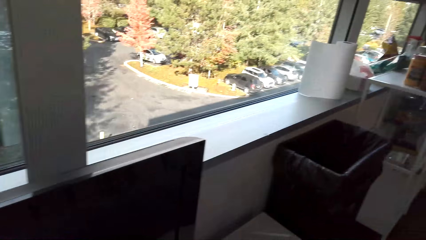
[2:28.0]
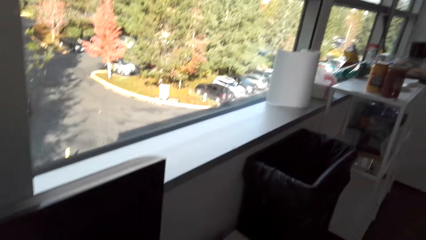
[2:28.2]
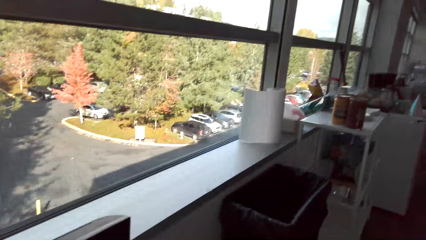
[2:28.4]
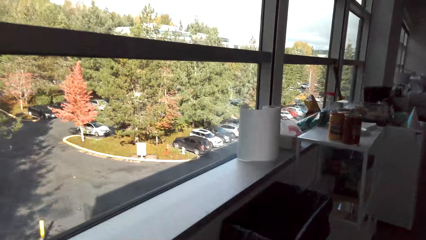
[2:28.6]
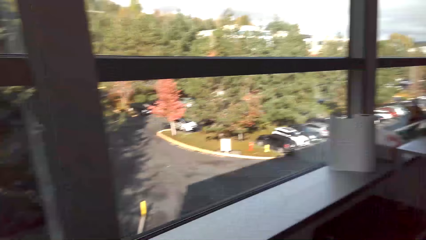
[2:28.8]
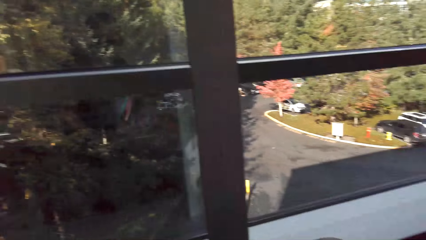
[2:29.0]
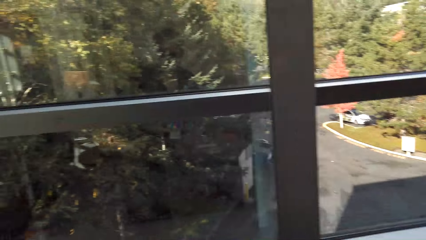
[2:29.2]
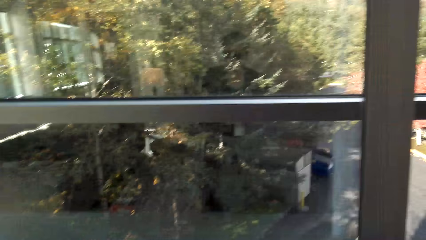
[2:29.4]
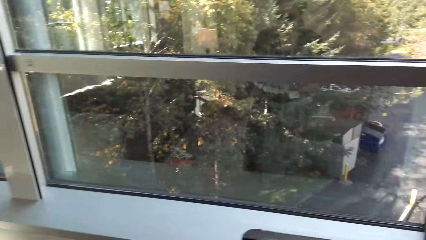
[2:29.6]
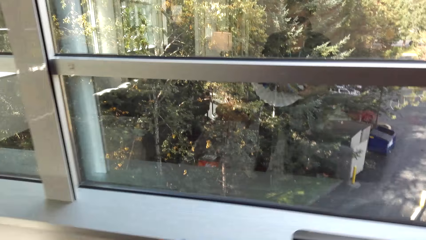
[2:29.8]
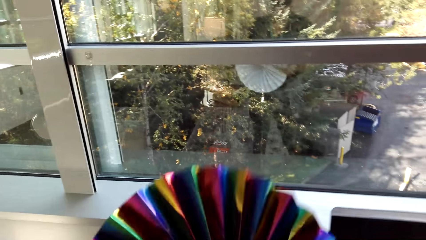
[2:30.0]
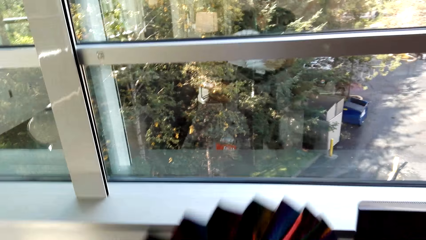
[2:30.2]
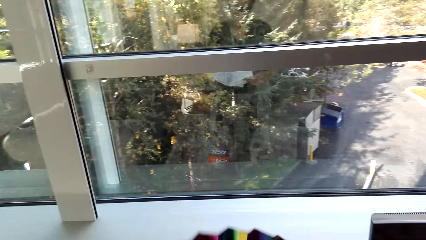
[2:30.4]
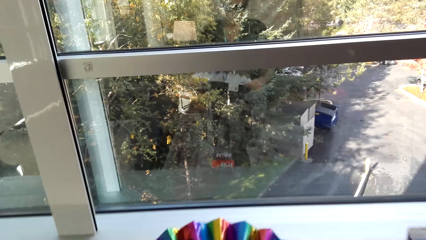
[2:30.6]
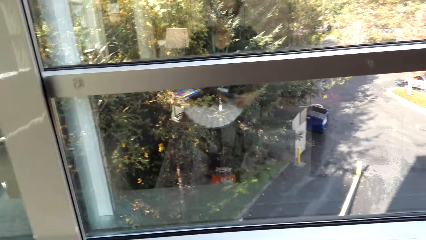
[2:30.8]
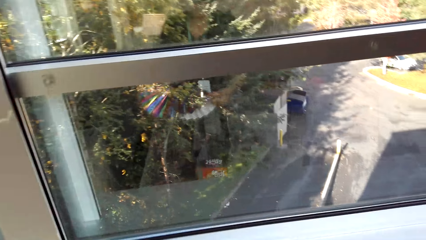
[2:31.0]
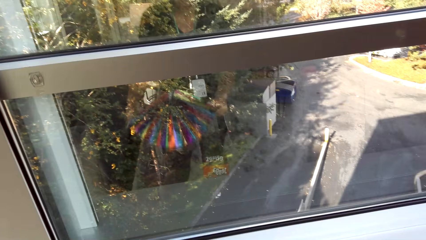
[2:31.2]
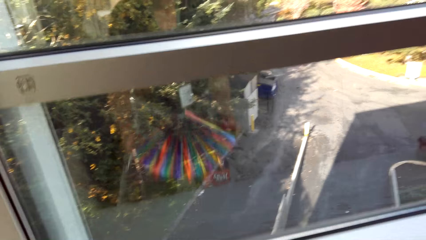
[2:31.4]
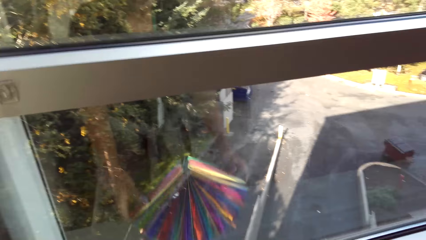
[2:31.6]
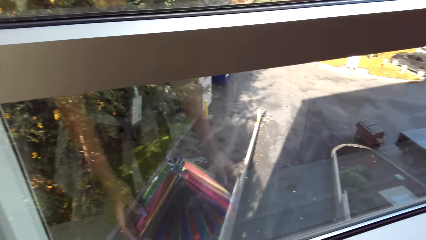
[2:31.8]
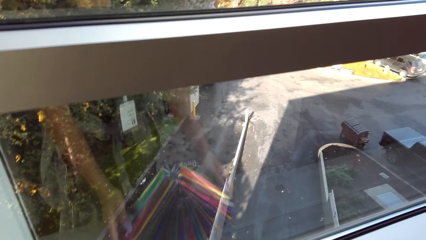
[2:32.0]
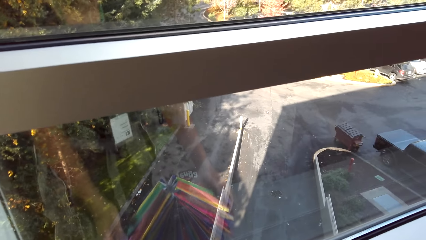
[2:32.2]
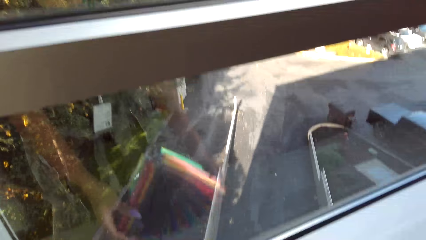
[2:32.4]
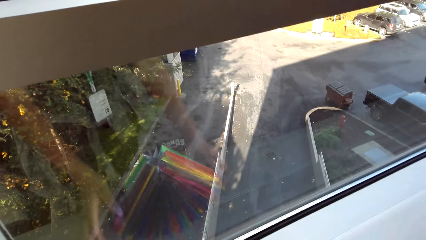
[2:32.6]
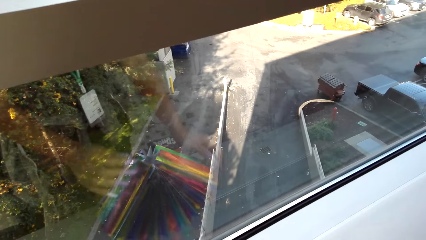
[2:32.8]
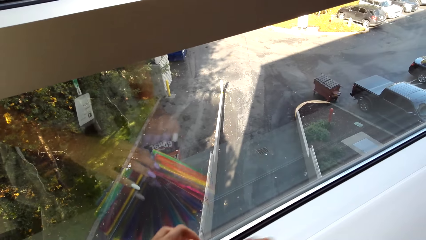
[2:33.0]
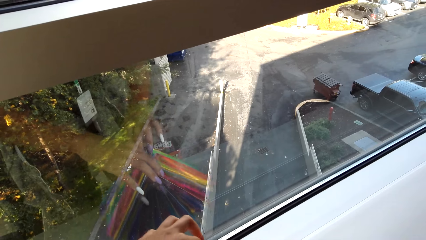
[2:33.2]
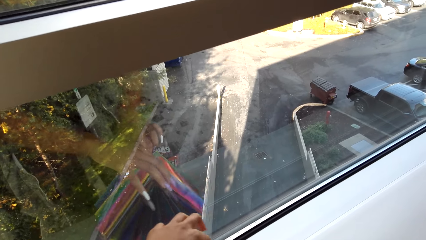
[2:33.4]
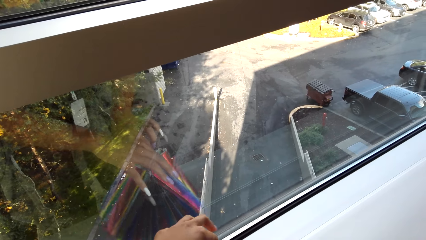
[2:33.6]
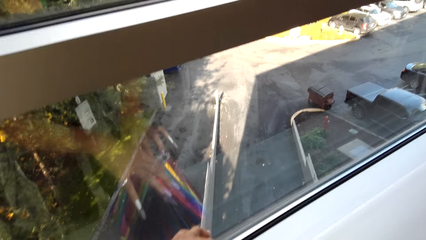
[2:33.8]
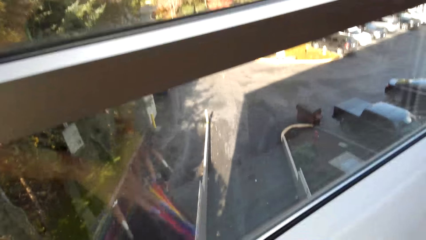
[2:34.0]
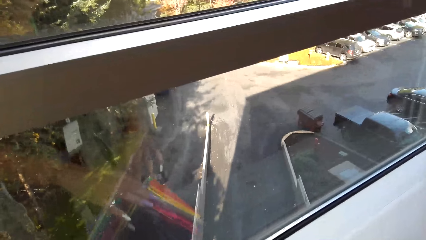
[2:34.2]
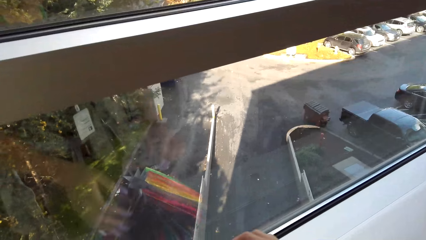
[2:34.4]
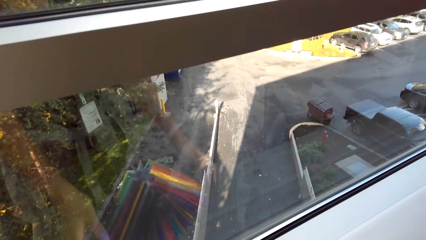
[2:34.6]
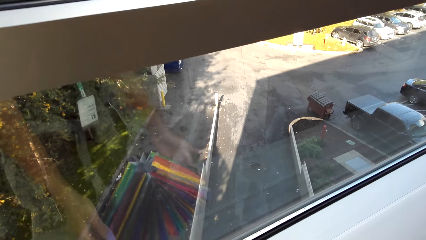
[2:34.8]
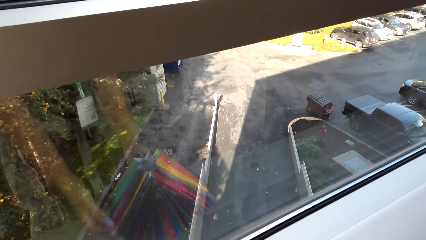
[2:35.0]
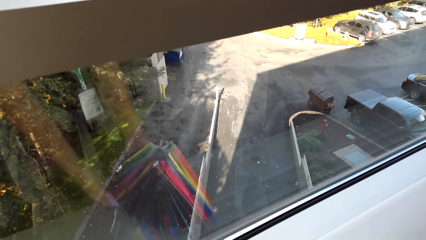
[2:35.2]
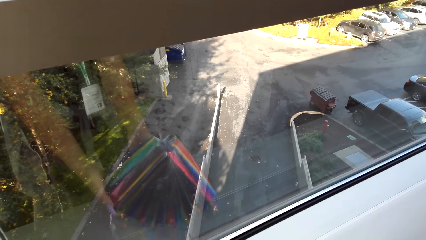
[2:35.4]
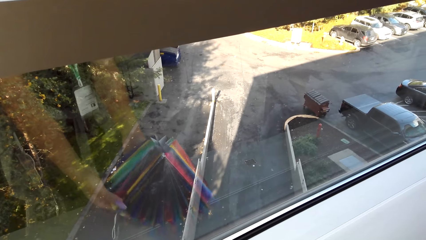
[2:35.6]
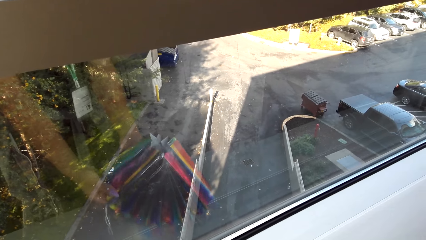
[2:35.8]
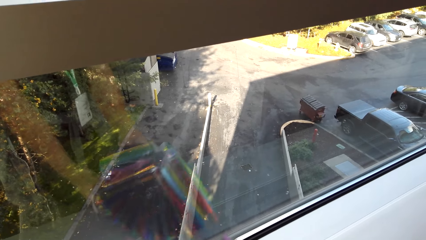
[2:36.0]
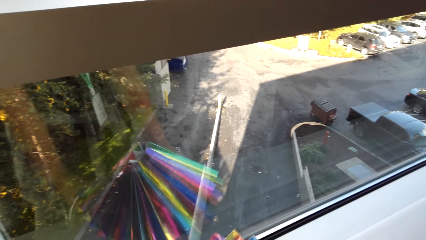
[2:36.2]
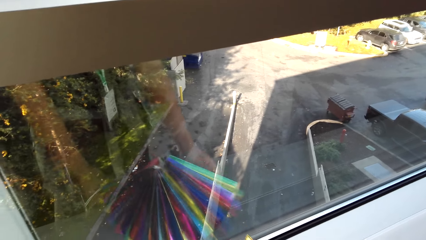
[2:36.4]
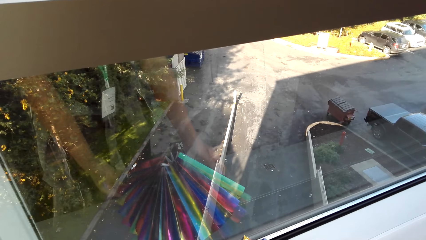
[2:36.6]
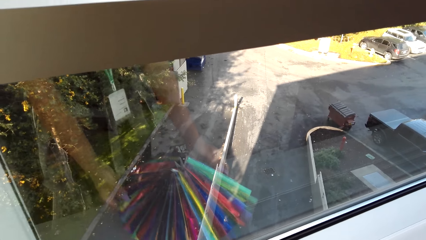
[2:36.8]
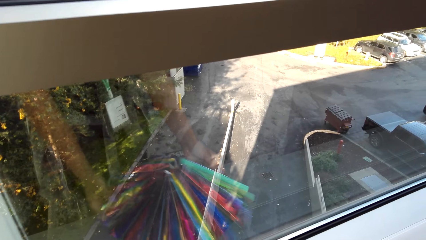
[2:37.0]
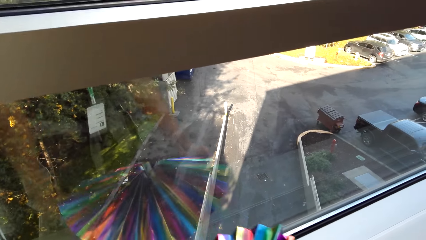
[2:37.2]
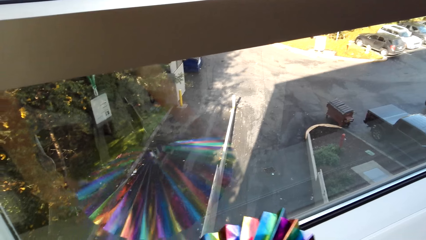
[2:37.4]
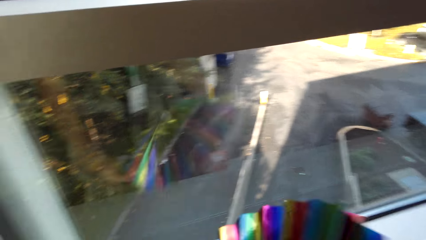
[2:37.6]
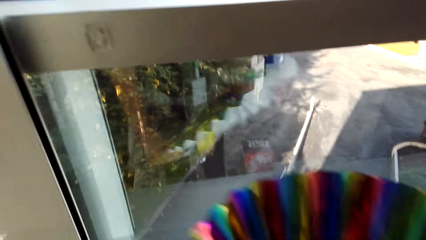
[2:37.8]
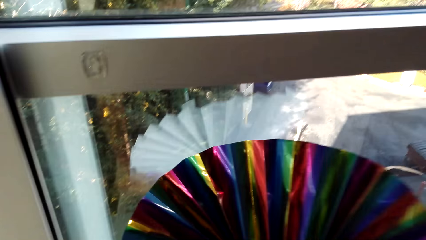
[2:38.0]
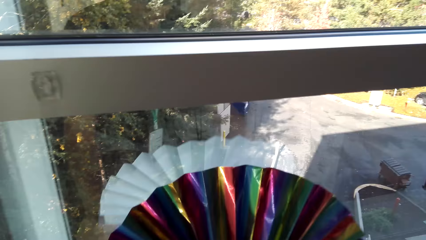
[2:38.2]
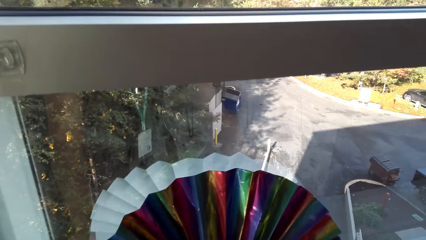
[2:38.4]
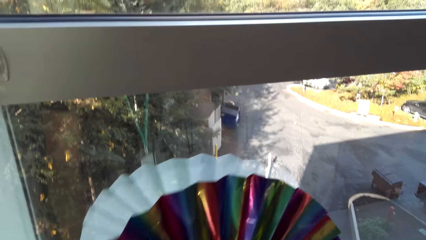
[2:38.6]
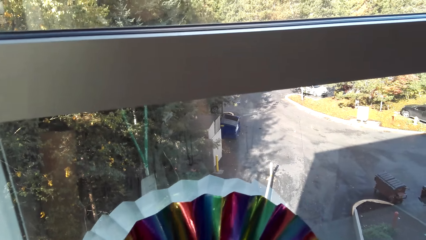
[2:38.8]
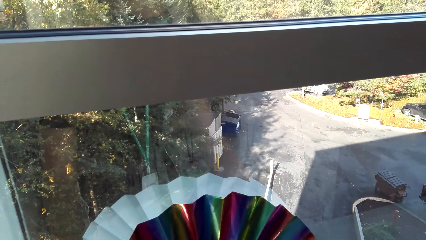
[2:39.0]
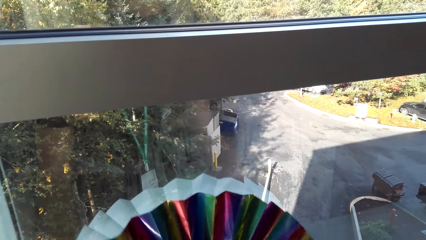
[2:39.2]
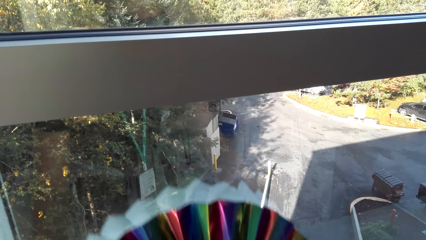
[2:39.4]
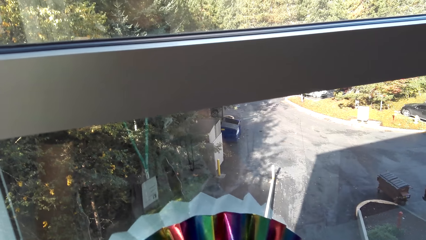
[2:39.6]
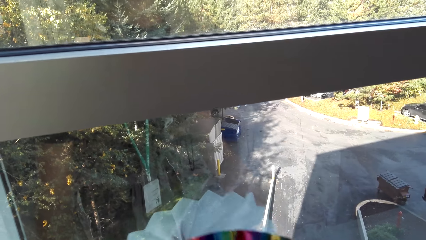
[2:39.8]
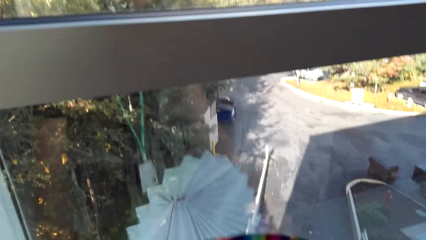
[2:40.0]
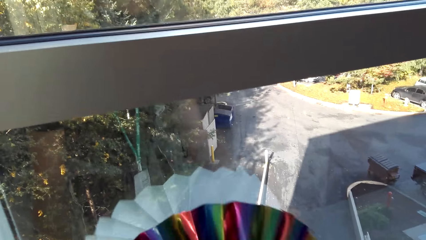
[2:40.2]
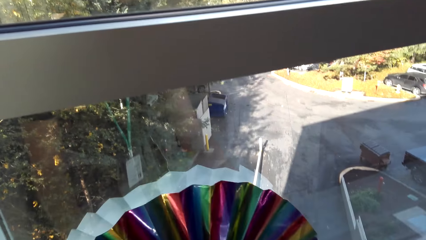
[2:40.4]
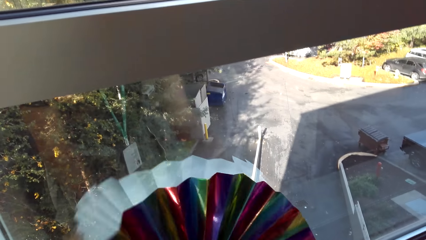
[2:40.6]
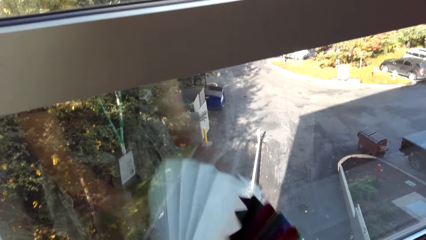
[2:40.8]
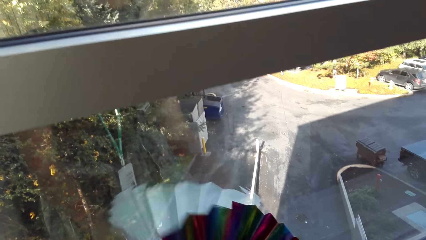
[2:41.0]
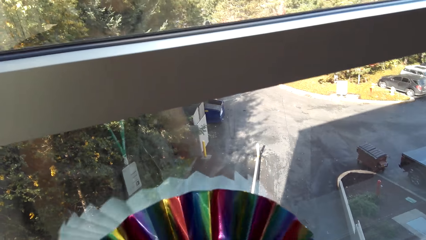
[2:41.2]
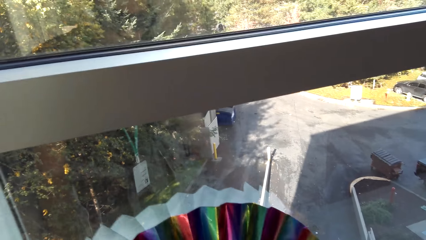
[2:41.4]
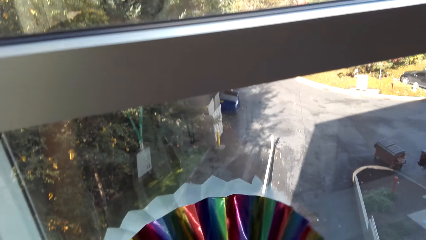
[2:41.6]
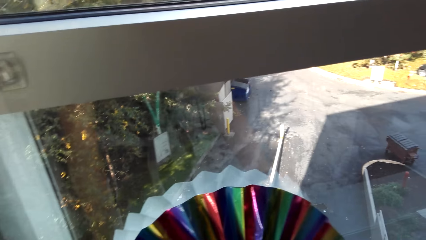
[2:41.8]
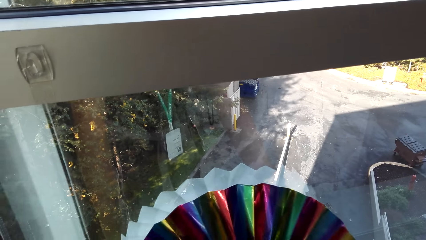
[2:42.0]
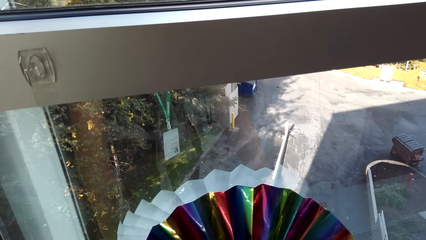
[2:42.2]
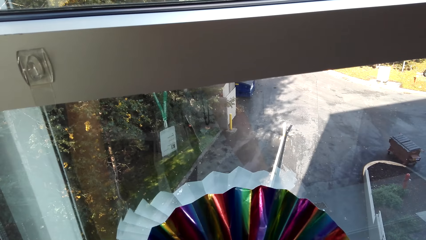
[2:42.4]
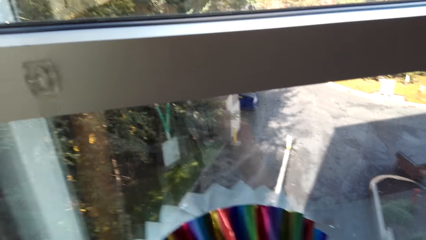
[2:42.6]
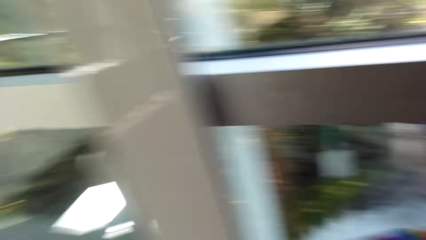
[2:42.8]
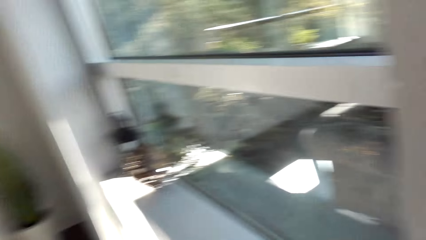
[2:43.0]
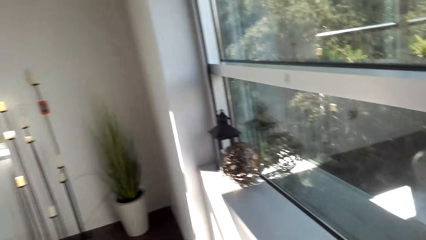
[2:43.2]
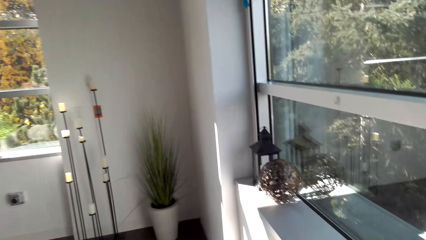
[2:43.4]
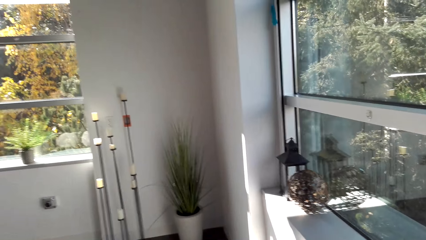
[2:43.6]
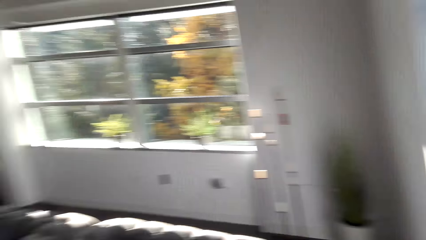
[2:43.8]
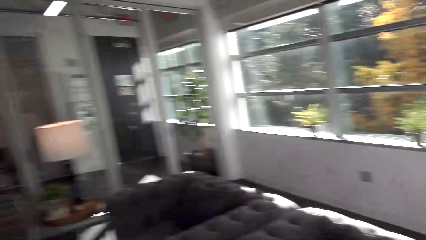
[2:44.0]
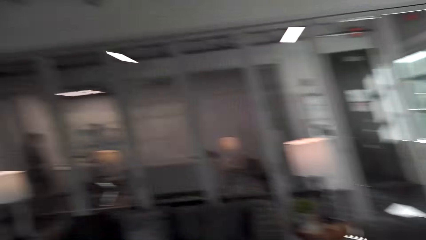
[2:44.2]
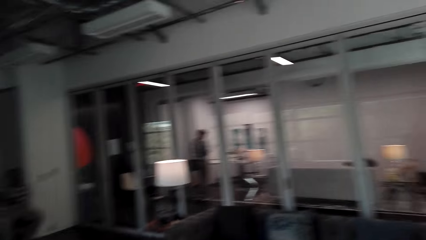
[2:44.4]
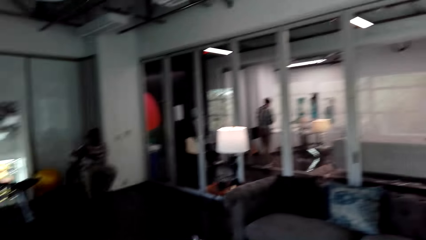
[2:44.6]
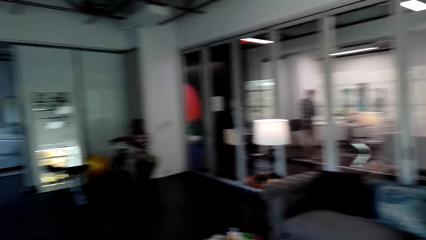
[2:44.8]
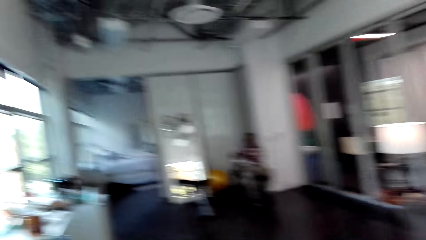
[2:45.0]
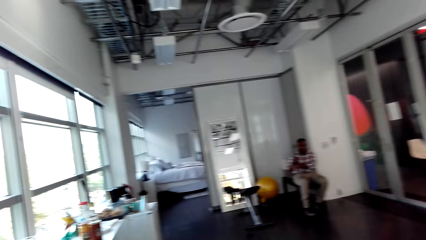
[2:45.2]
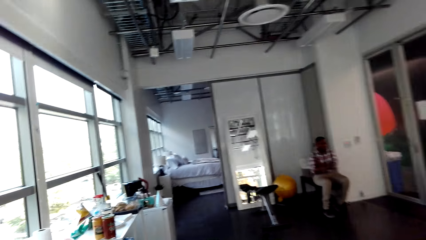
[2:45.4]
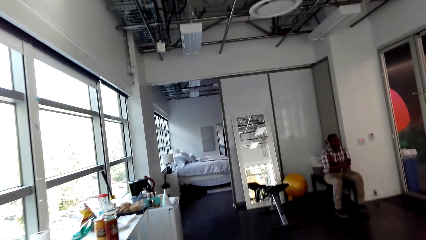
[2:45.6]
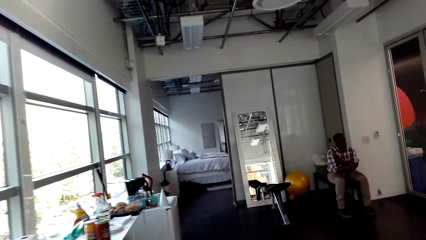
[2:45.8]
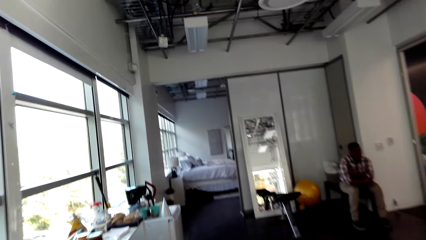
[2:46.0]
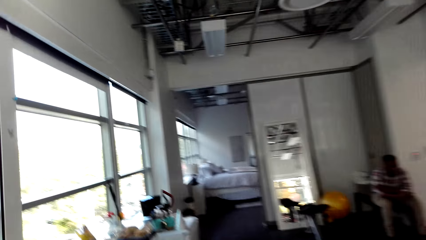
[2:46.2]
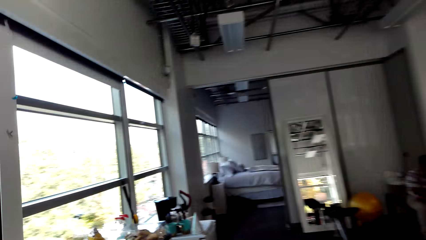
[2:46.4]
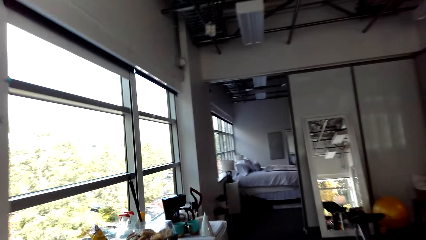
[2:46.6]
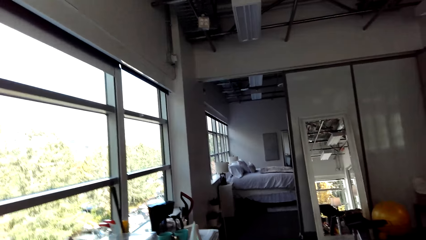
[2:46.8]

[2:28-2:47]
The camera wearer puts the decoration on the surface. They hold the decoration. A man walks around the room. Another man sits on the chair. The camera wearer walks around the room.
